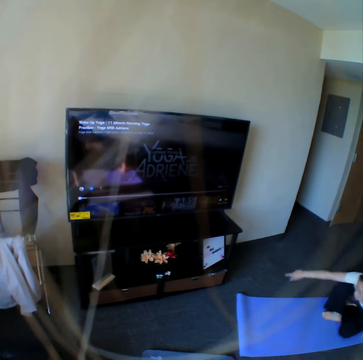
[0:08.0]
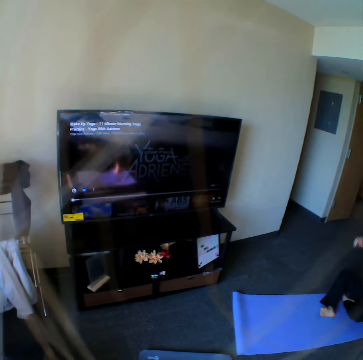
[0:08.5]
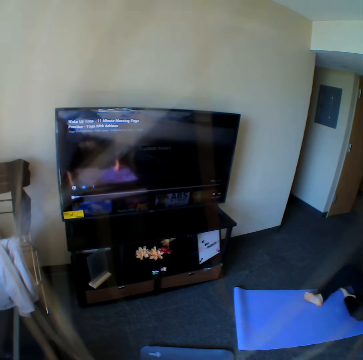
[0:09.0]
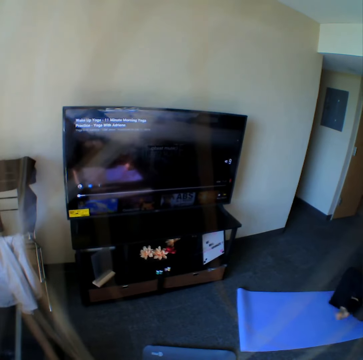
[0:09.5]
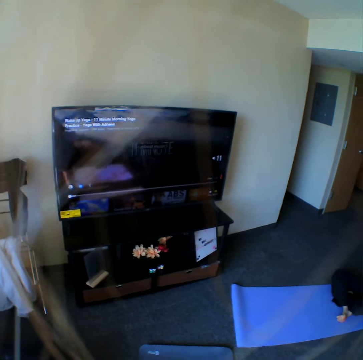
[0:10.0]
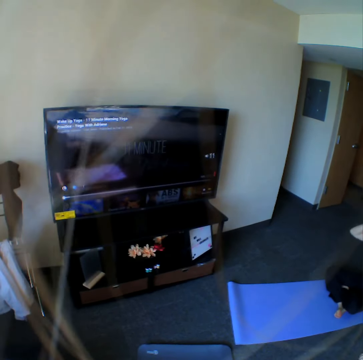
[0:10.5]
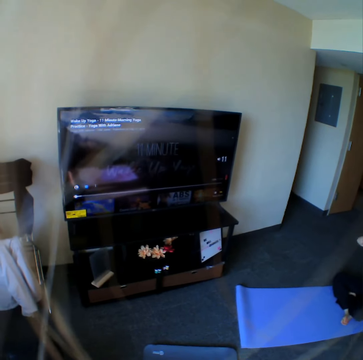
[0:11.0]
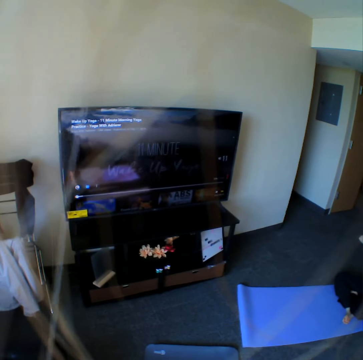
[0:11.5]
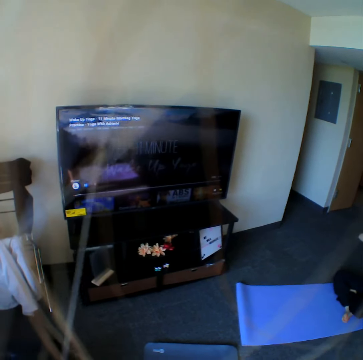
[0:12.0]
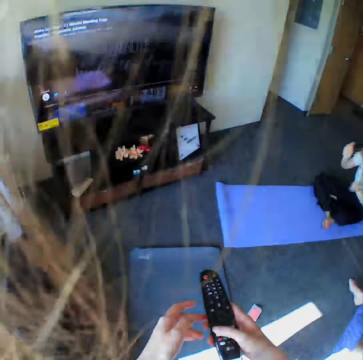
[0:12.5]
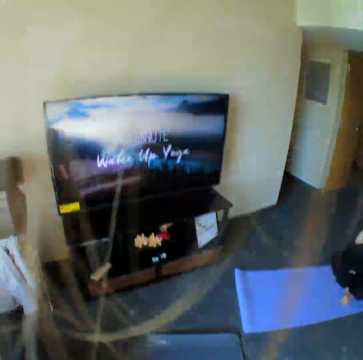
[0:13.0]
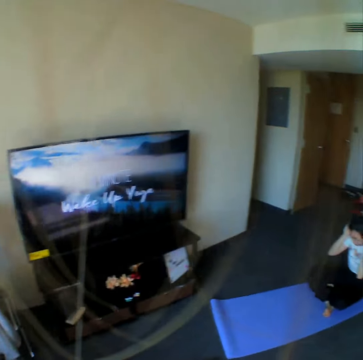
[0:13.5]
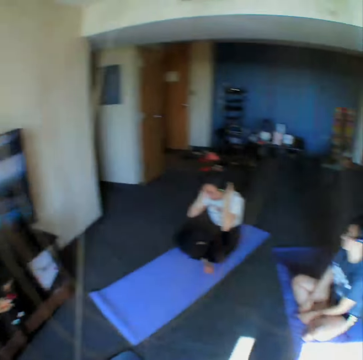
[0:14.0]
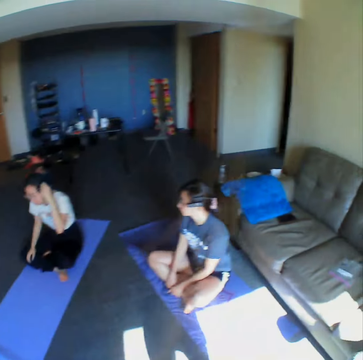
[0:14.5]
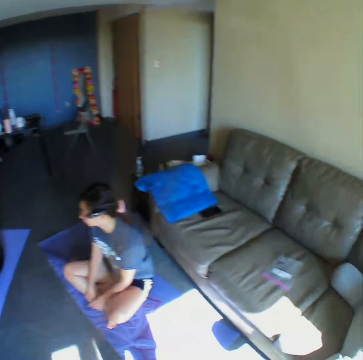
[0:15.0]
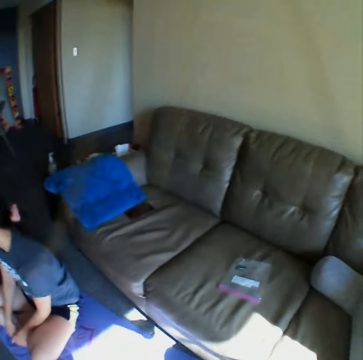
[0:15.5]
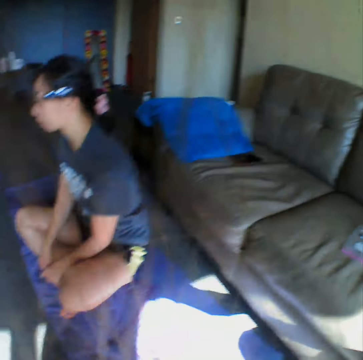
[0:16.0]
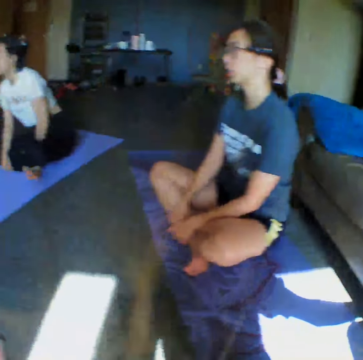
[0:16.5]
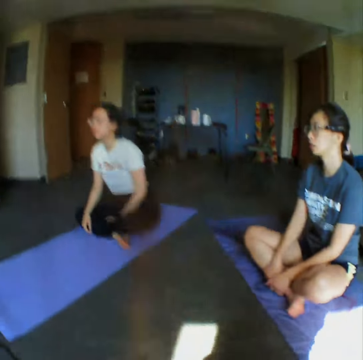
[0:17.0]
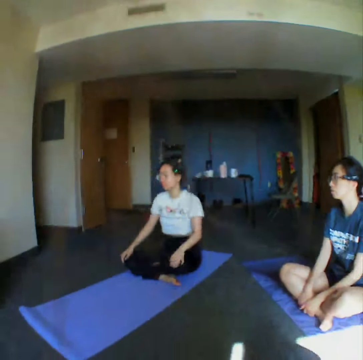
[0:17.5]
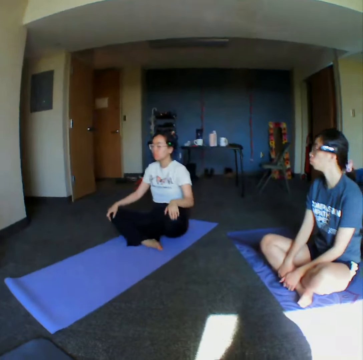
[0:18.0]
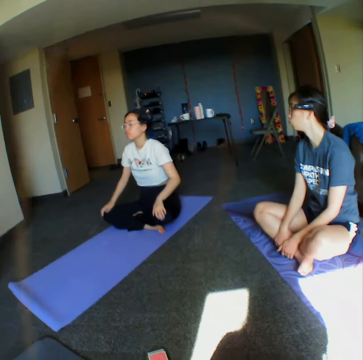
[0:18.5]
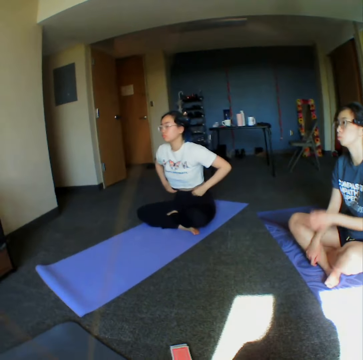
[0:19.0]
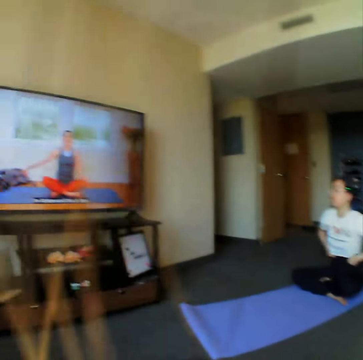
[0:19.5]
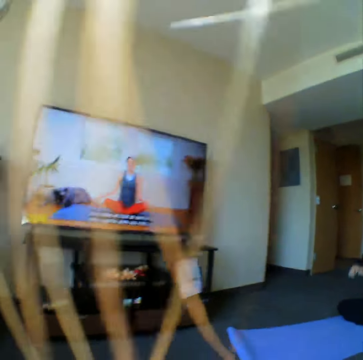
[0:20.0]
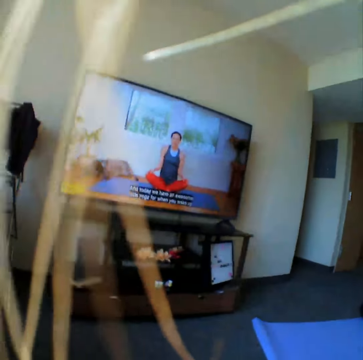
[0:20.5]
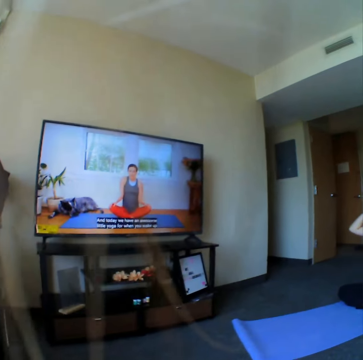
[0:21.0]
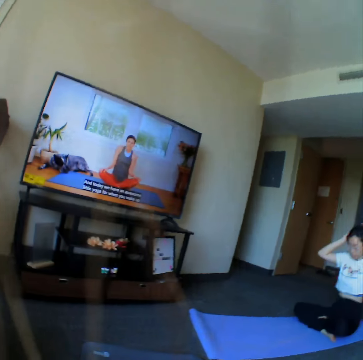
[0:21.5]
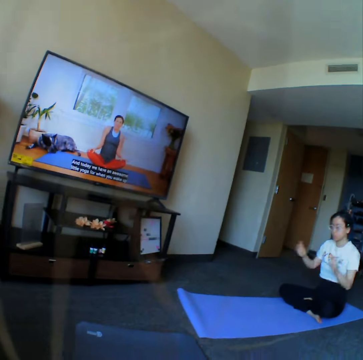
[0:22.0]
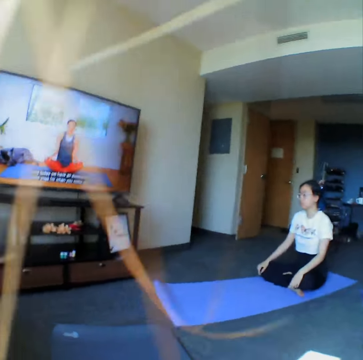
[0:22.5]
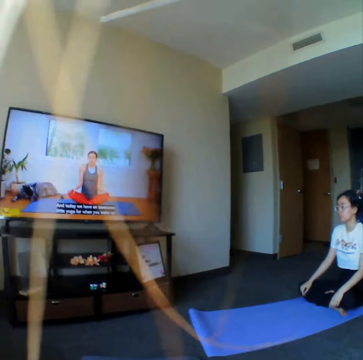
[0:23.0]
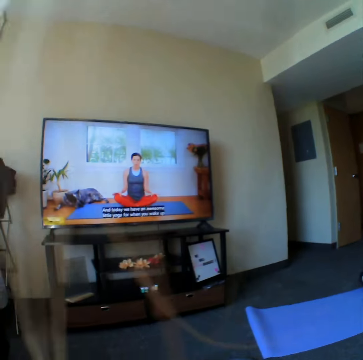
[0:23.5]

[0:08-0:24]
A woman sits on a yoga mat. The camera wearer operates a television with a remote. They turn the sound in the room. They sit on the yoga mat. The woman folds her legs. The camera wearer watches the television.

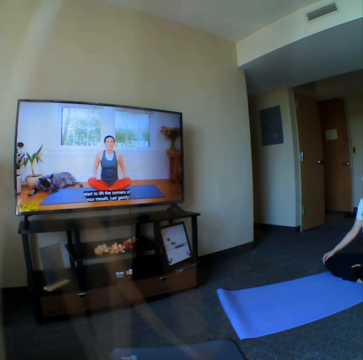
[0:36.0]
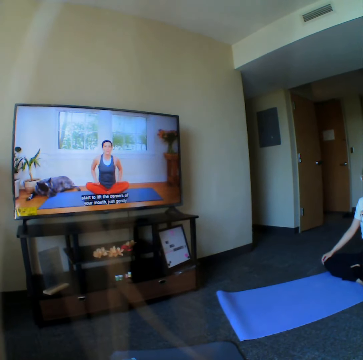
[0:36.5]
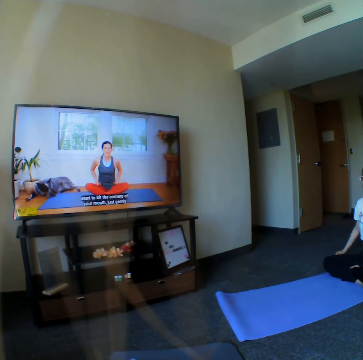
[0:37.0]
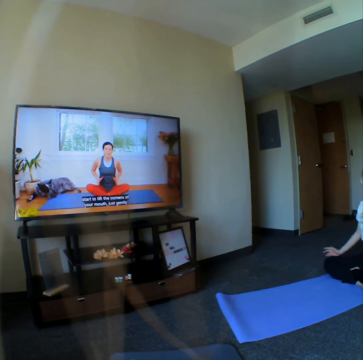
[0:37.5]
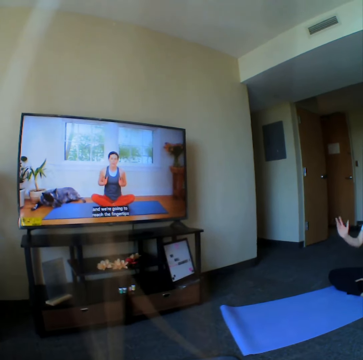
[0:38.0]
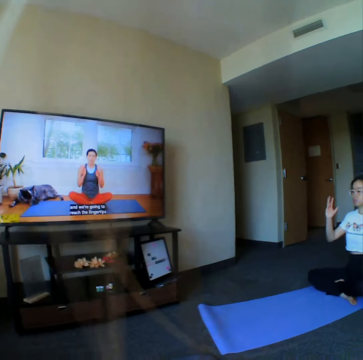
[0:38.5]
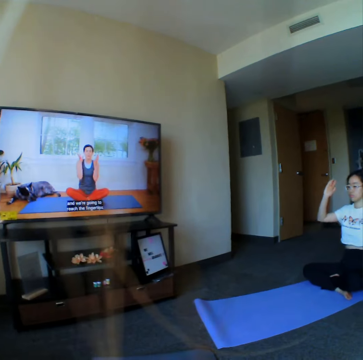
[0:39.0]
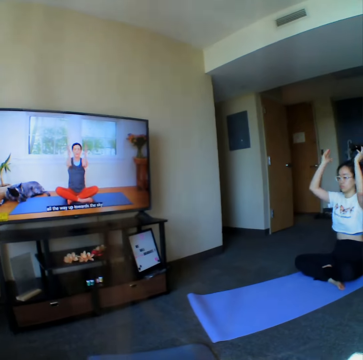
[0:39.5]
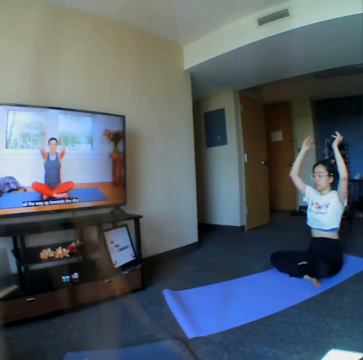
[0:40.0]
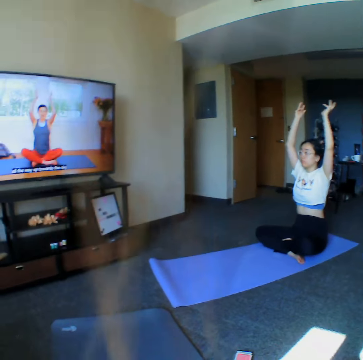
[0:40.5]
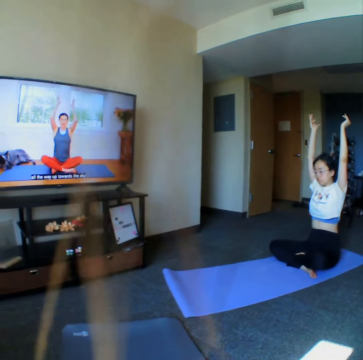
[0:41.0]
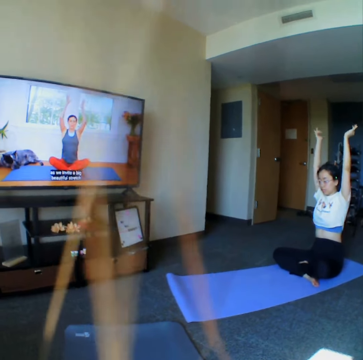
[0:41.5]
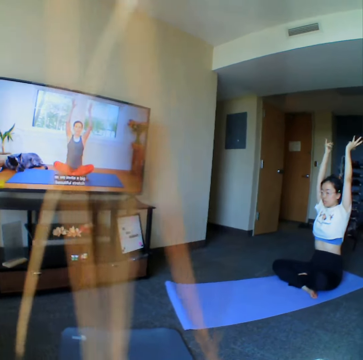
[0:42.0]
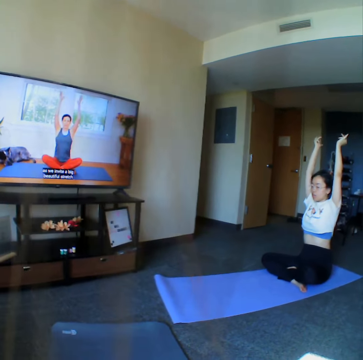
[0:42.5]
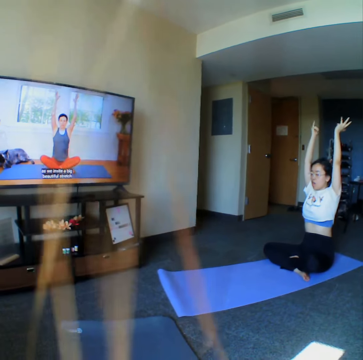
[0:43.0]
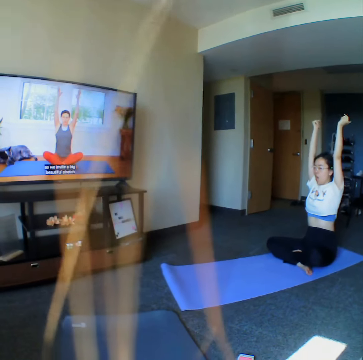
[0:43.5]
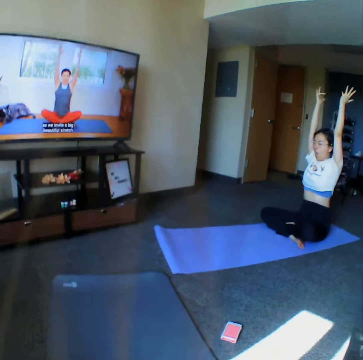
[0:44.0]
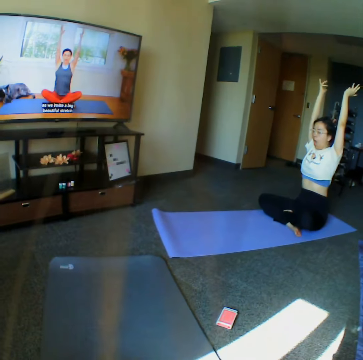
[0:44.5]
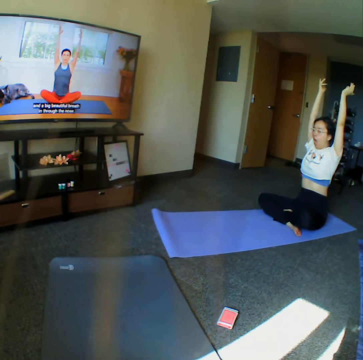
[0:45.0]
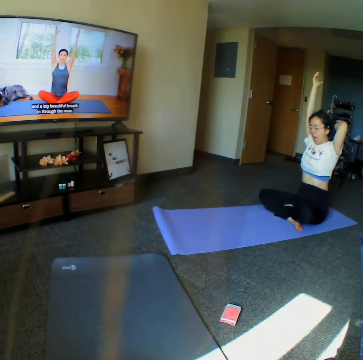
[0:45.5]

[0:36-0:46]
A woman raises her hands up.

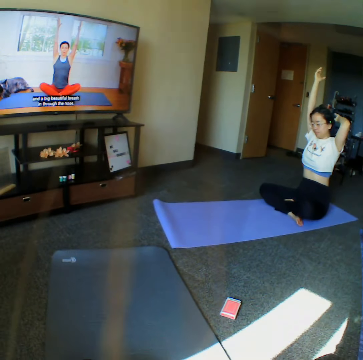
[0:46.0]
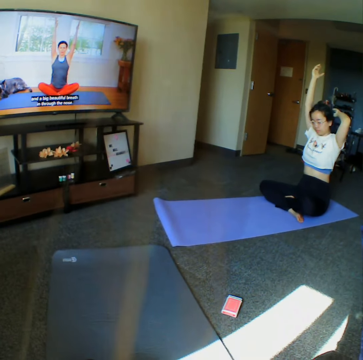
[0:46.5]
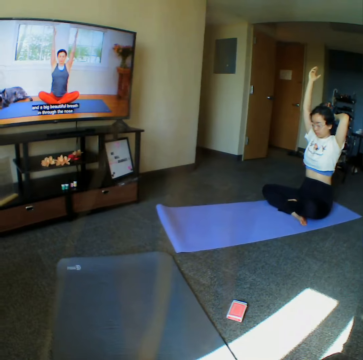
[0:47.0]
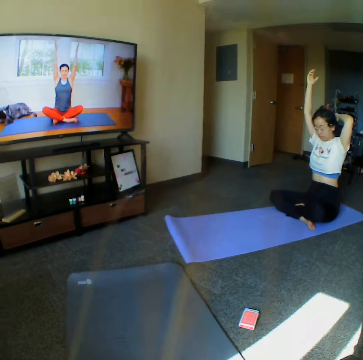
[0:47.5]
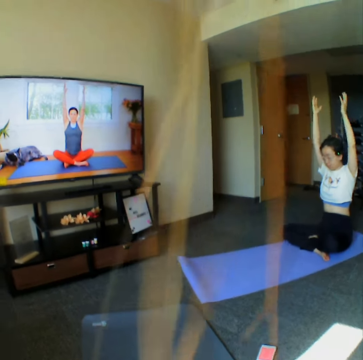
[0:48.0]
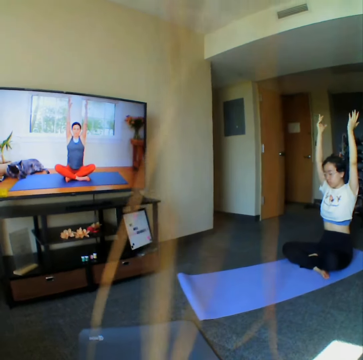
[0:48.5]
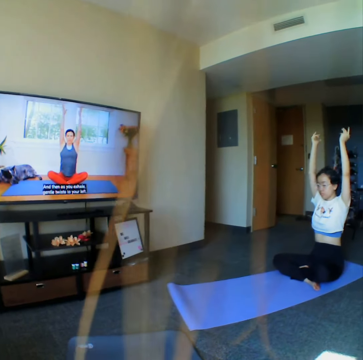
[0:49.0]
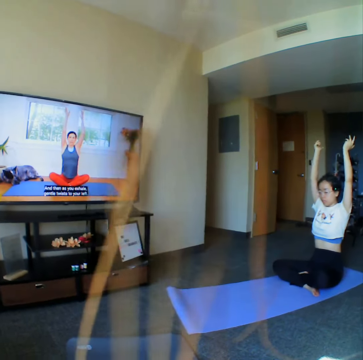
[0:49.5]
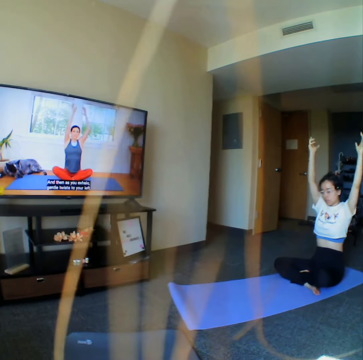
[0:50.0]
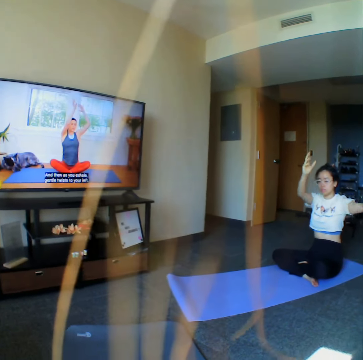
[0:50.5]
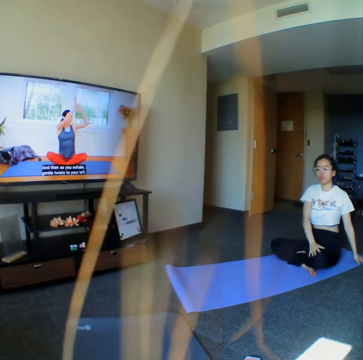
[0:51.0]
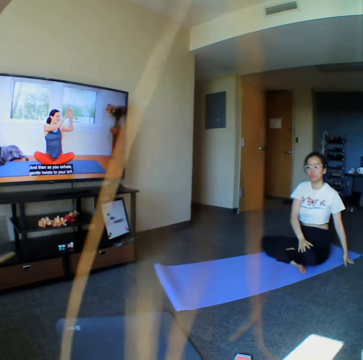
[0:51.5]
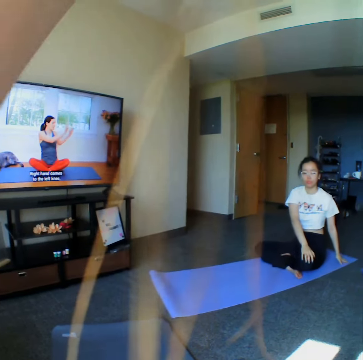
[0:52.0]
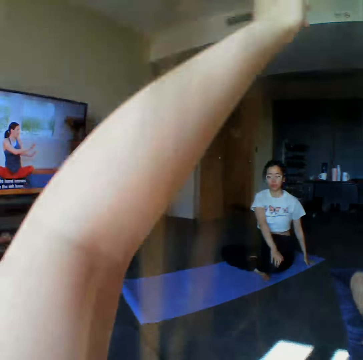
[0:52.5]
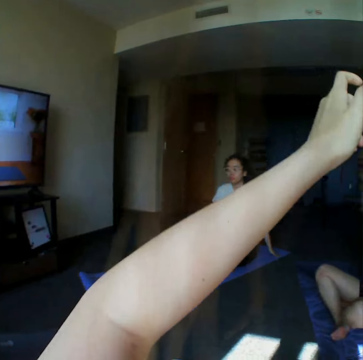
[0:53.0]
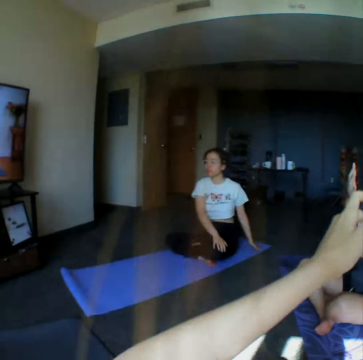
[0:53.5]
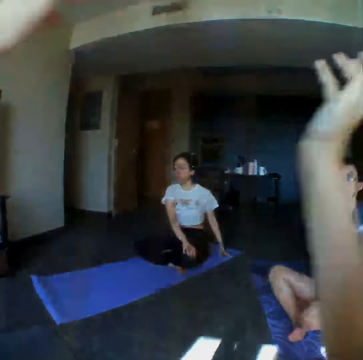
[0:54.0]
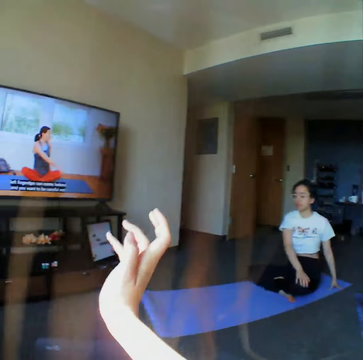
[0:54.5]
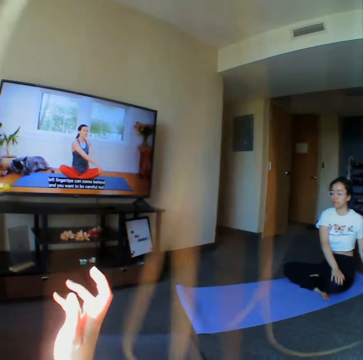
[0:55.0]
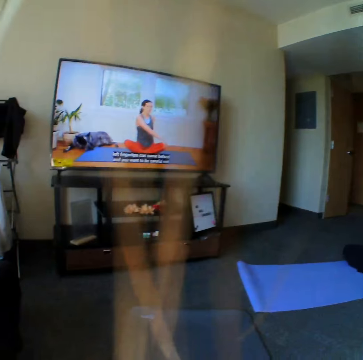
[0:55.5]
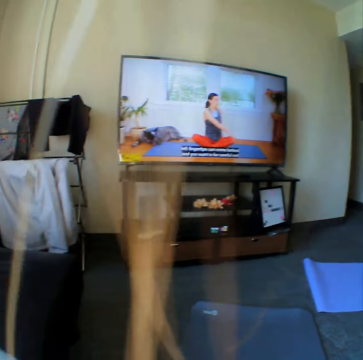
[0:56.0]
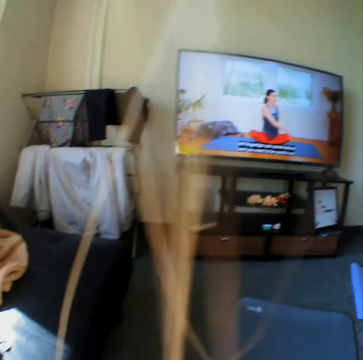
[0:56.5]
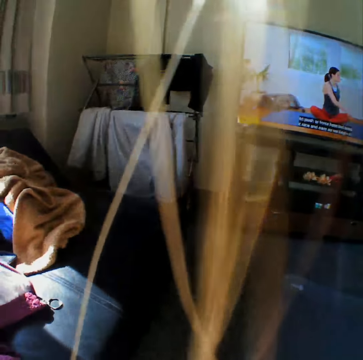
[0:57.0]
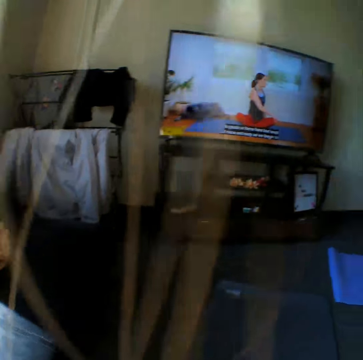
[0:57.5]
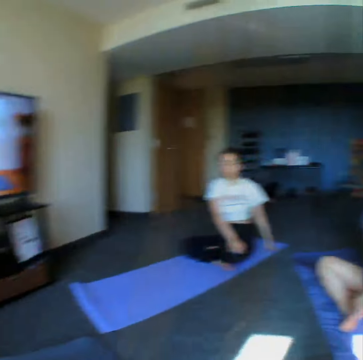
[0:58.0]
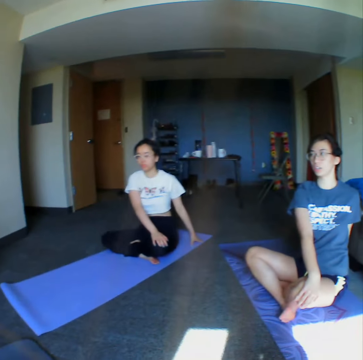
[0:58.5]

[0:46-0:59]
The woman touches her hair, stretches her hands, and places her hands on the yoga mat. The camera wearer raises the hand up. They lower the hands down. They look around the room.
